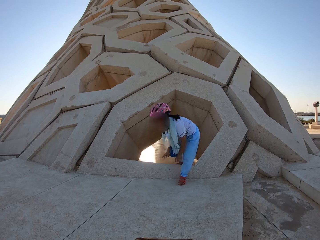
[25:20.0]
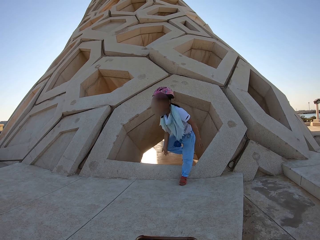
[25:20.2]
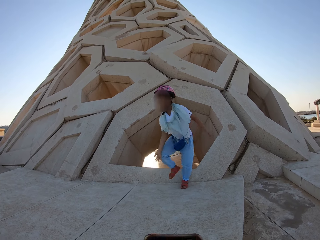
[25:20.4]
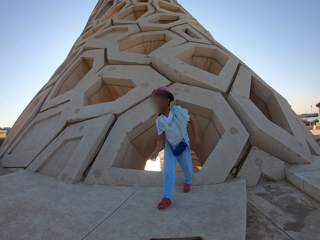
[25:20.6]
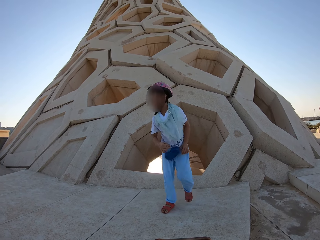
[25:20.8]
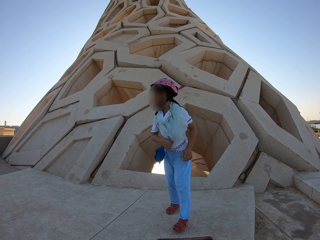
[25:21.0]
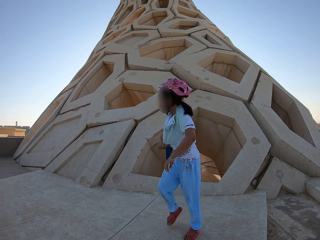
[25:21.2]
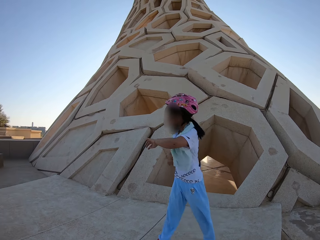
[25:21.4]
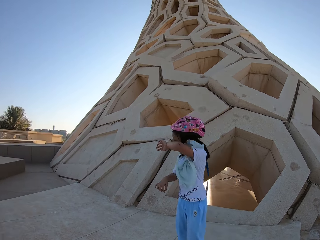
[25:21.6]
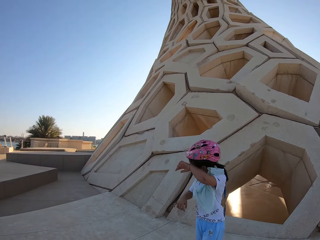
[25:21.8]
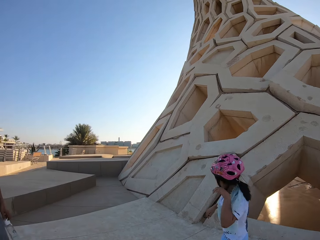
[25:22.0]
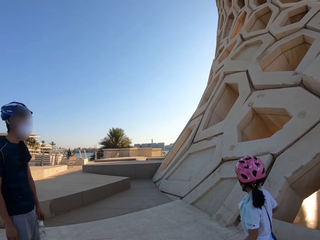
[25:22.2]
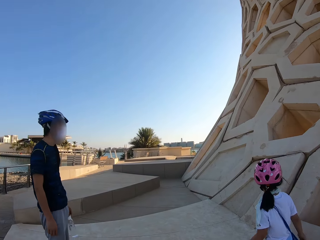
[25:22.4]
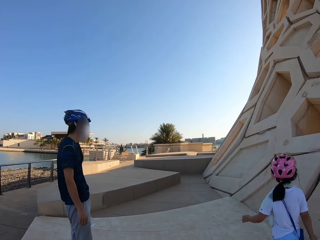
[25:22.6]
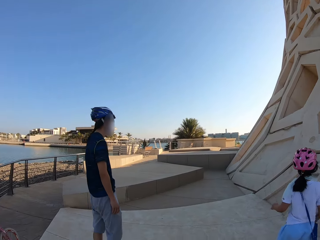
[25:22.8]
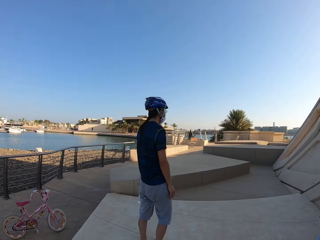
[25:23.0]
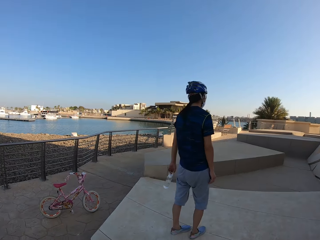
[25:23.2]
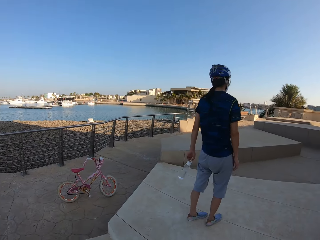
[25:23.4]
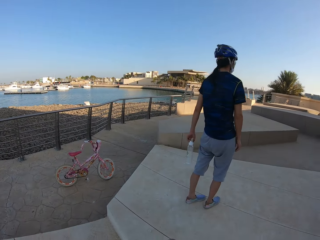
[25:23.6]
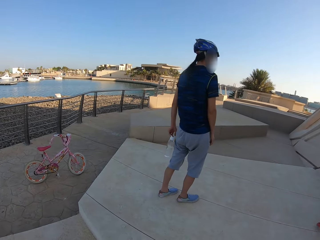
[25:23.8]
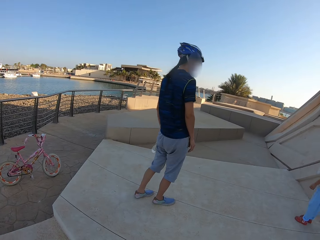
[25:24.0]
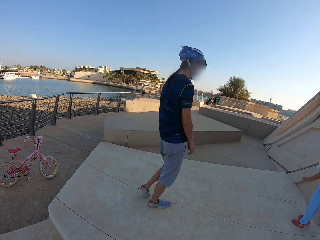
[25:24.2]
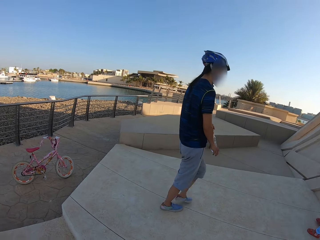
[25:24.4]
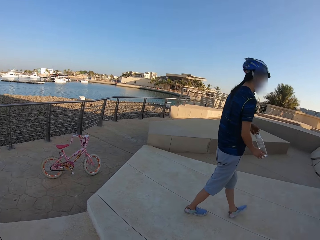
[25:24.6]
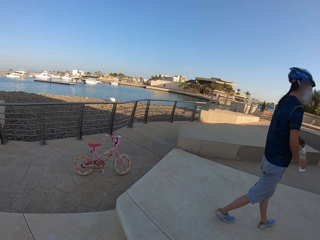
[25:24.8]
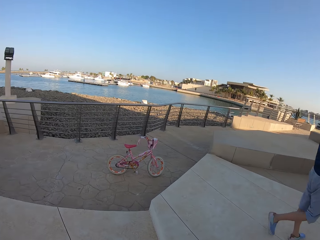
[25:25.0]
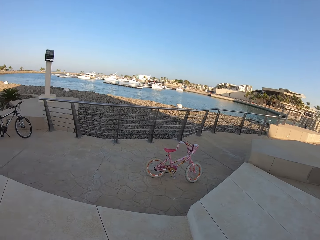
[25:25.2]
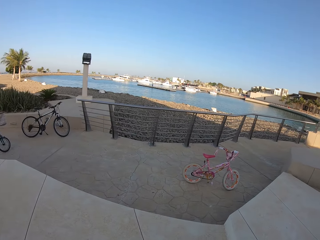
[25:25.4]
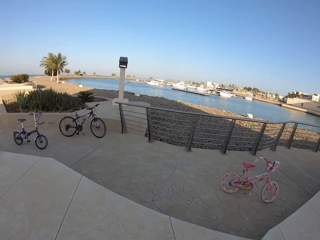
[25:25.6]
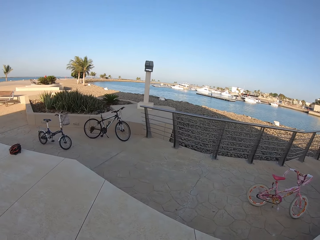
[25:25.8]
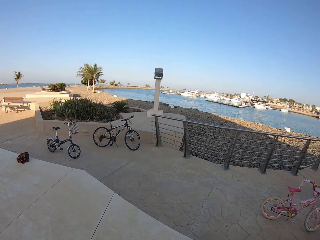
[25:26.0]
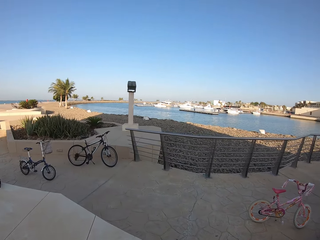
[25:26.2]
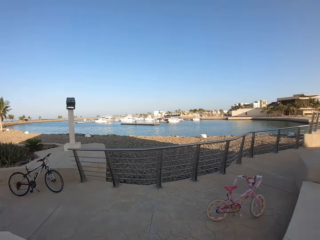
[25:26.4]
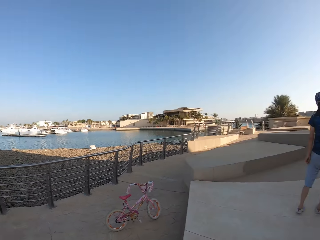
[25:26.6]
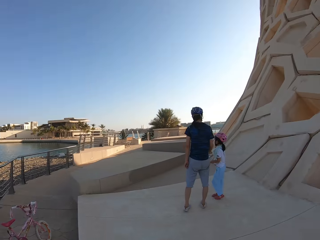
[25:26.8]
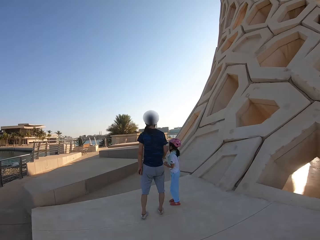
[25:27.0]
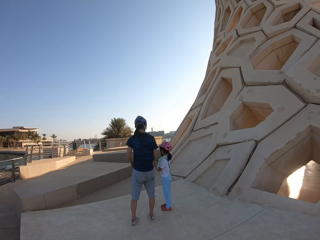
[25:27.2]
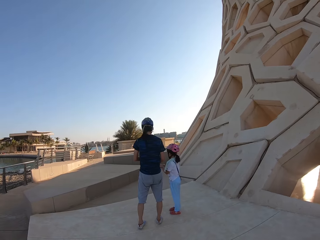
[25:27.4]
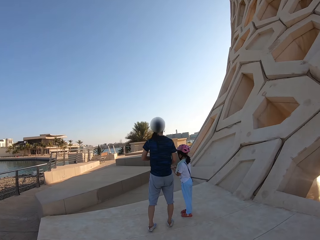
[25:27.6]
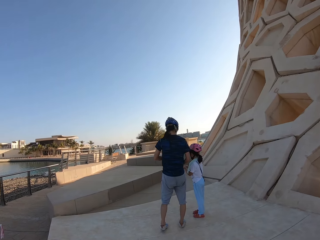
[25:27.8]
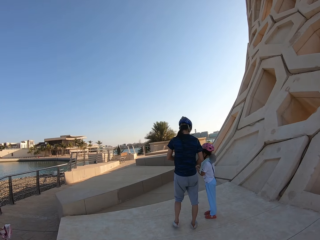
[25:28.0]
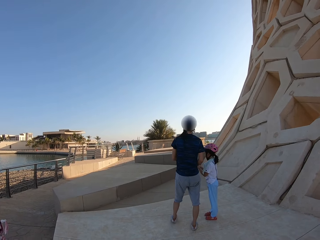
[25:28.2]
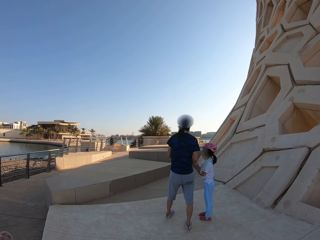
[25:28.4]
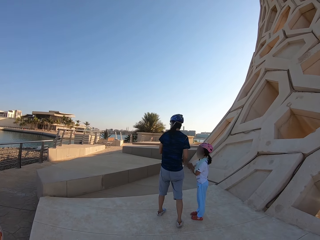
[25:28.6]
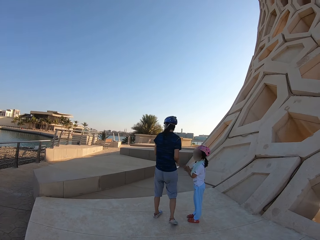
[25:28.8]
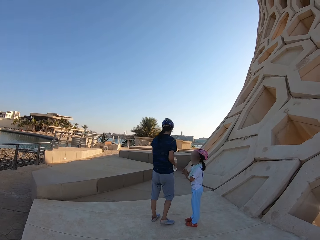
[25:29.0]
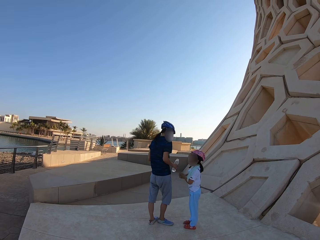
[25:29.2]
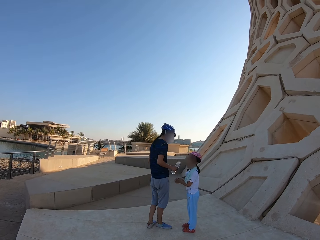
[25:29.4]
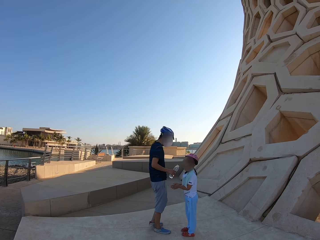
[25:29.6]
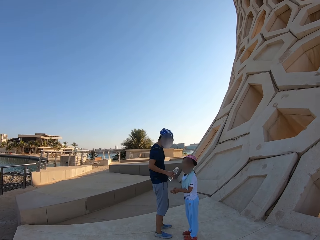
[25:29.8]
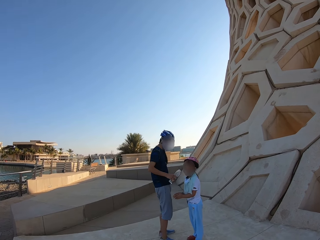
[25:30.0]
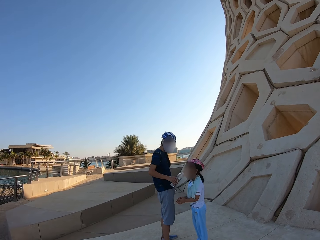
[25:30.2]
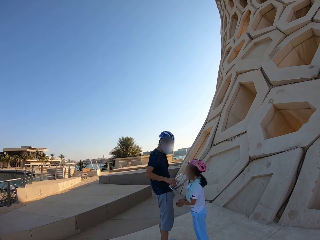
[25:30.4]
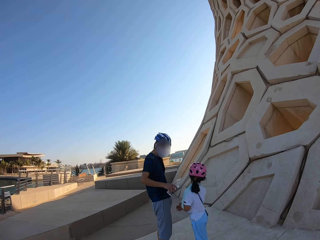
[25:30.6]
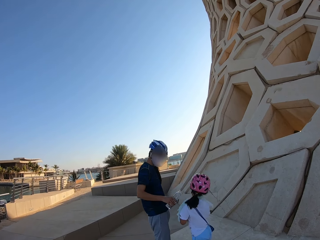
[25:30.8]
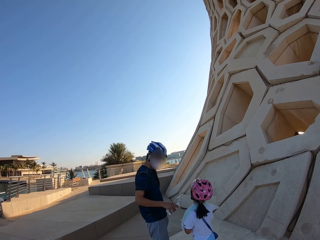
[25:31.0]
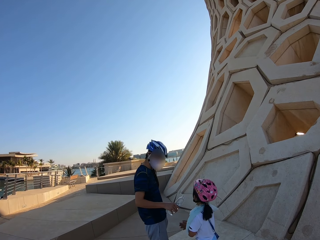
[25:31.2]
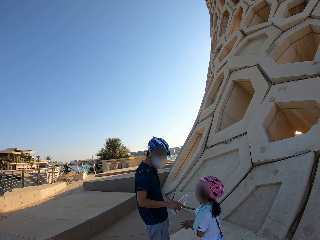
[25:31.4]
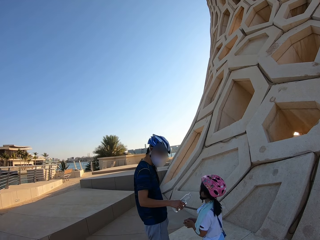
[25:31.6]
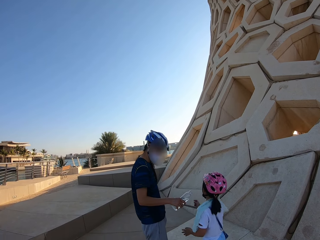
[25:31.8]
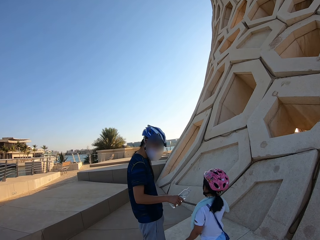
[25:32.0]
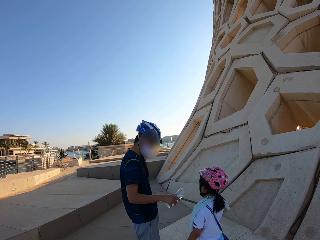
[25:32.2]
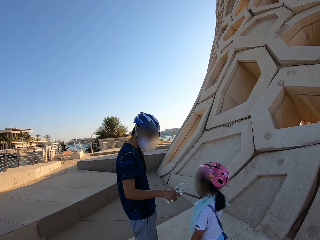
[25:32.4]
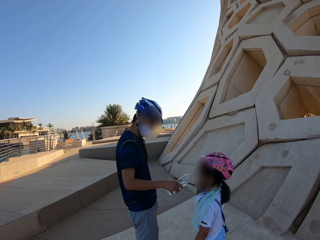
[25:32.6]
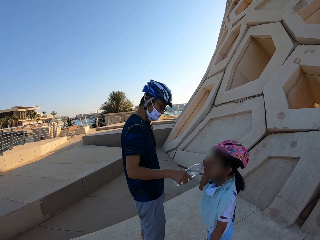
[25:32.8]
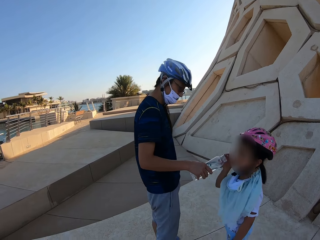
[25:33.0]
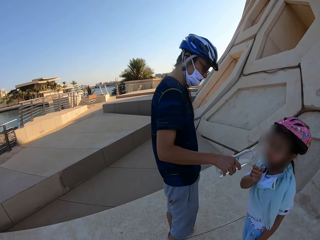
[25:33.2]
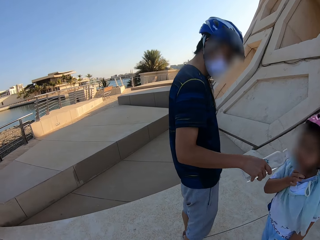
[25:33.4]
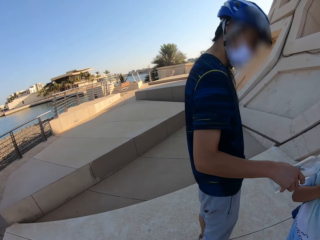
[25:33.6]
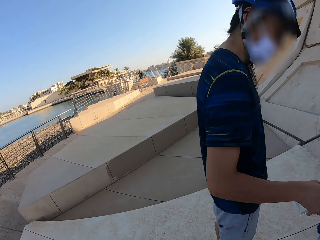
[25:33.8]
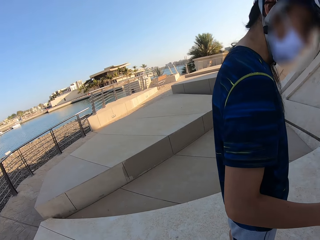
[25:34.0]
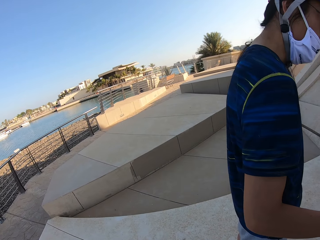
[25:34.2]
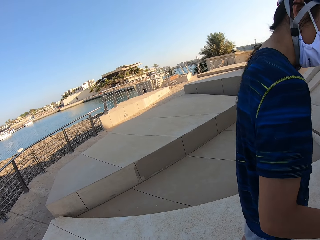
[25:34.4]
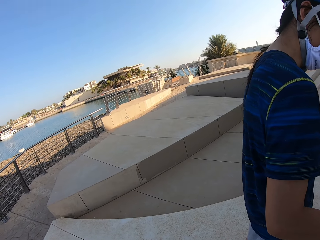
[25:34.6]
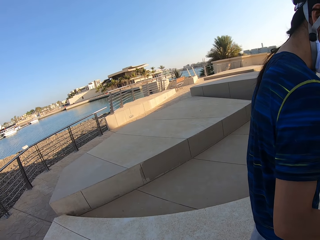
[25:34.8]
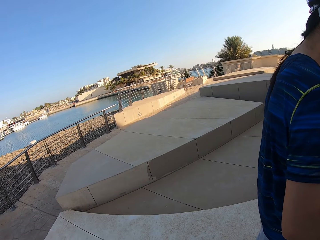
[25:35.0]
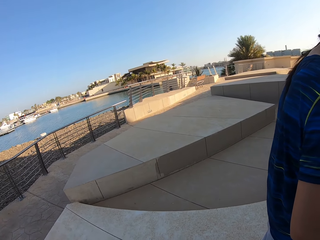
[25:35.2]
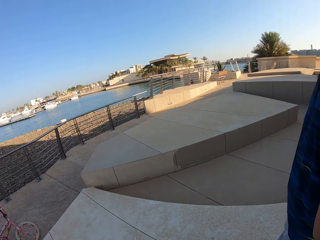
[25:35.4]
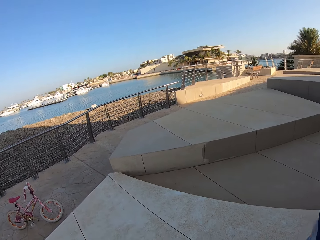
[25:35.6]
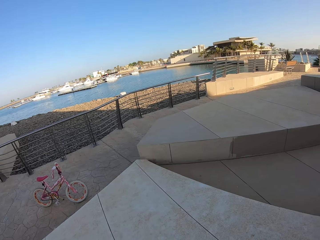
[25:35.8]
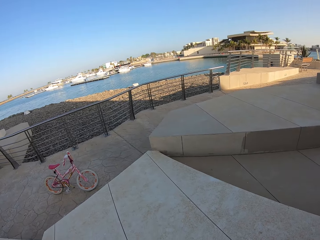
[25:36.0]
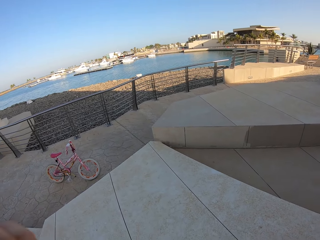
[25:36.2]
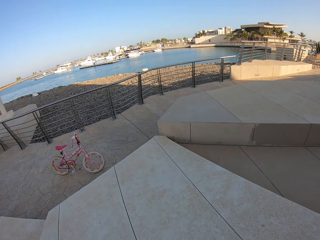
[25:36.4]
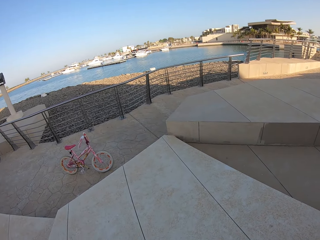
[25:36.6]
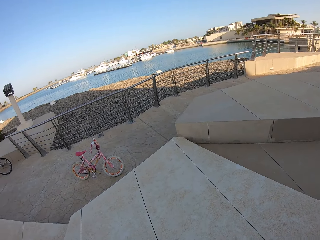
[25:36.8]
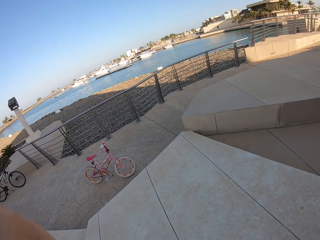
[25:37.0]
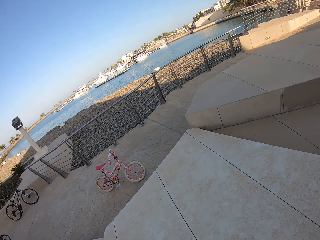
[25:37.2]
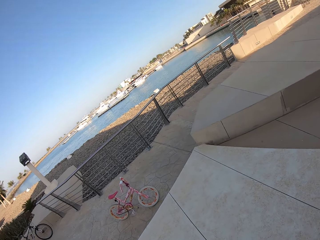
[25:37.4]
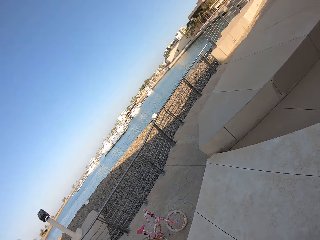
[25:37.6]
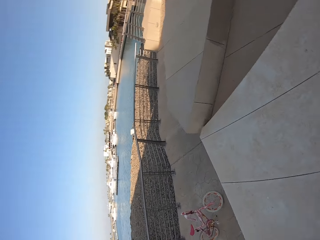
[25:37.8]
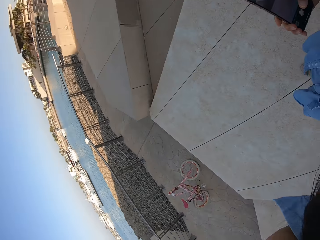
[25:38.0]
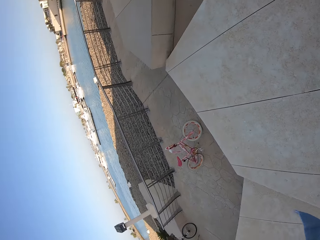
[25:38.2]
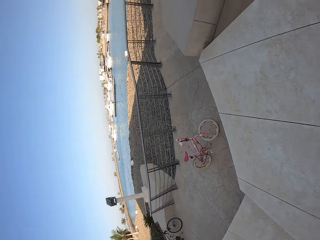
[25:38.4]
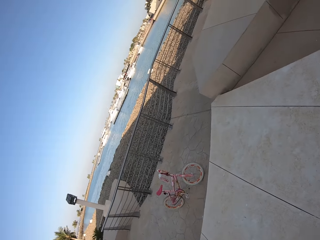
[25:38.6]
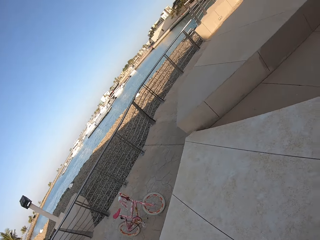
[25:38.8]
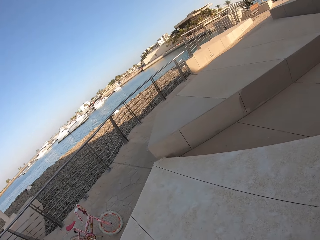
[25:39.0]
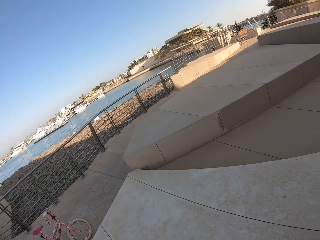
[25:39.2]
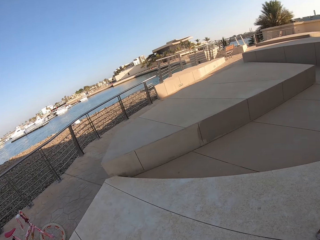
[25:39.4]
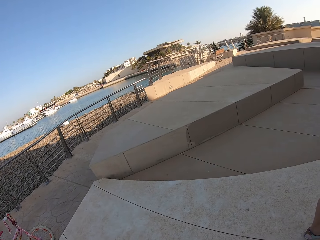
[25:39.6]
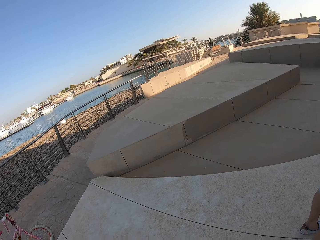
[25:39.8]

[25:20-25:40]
A person wipes the face. The camera wearer looks around. Another person gives the first person water. The camera wearer looks around.
